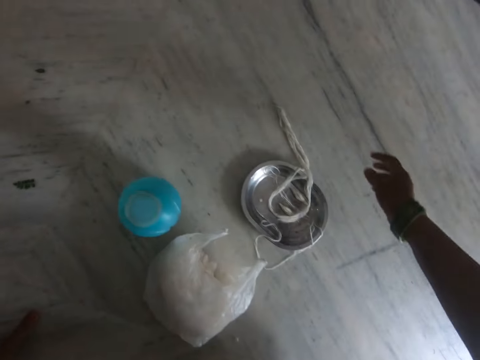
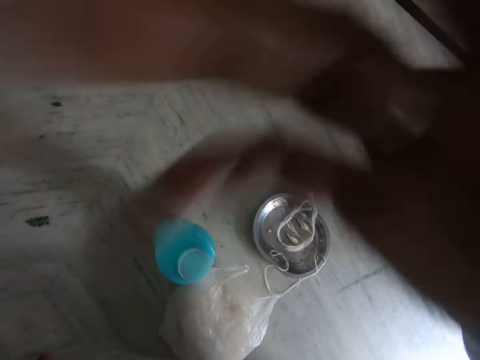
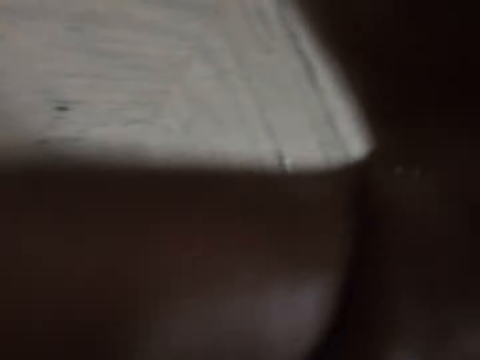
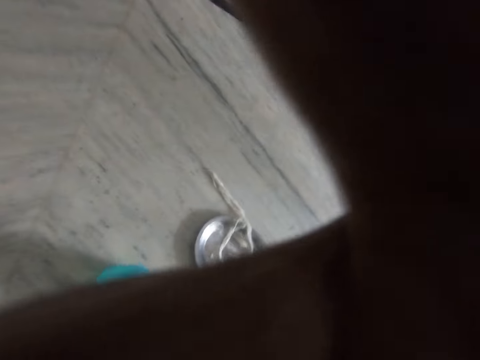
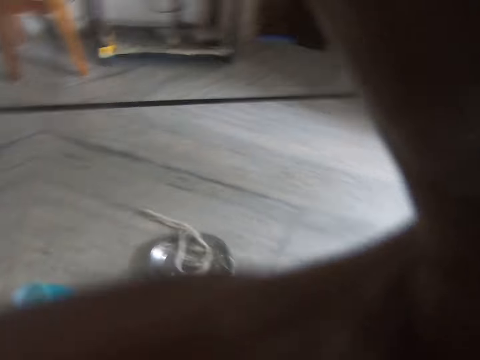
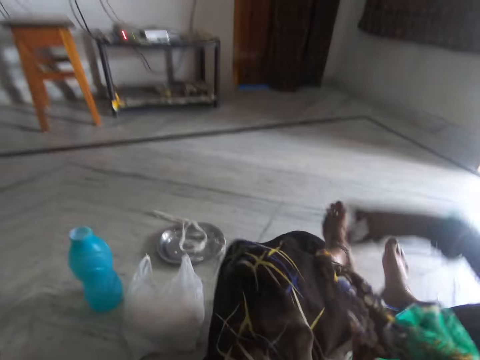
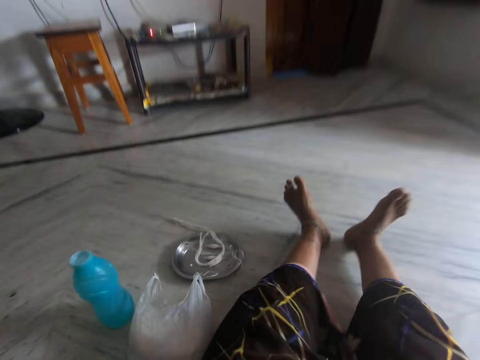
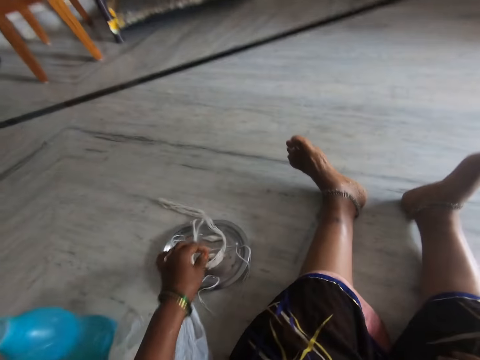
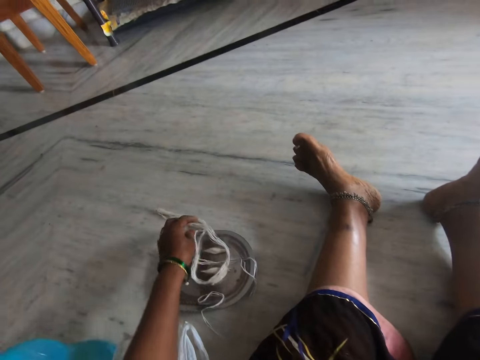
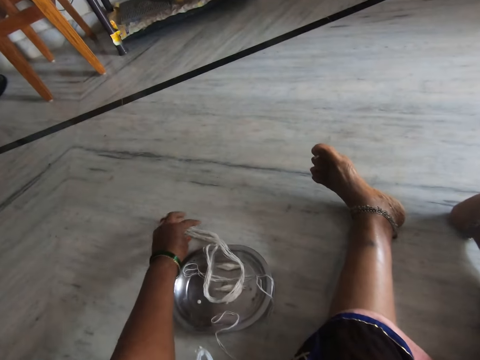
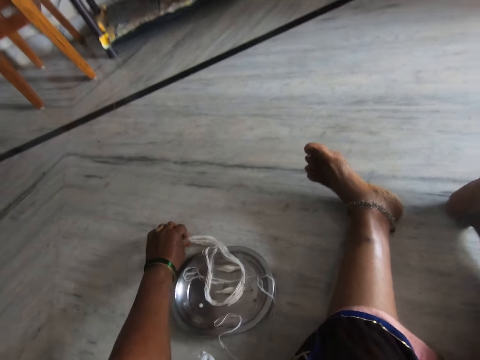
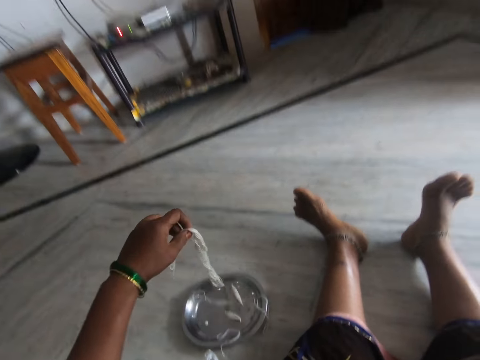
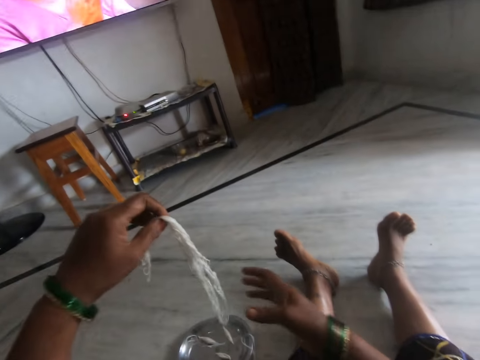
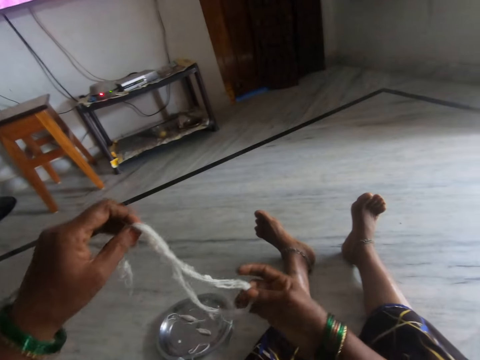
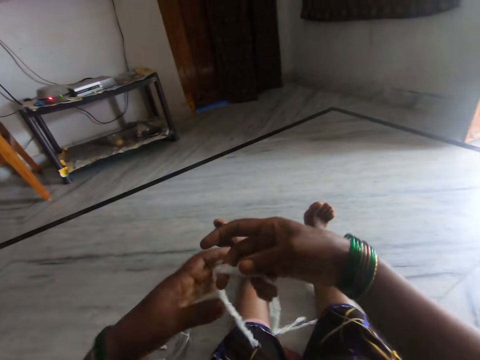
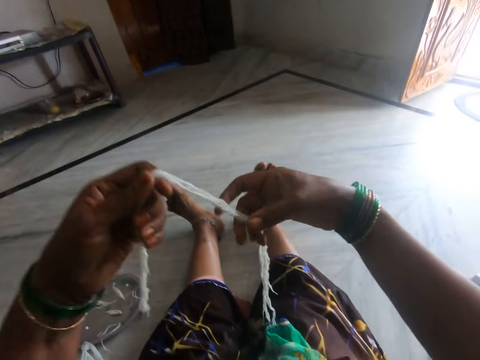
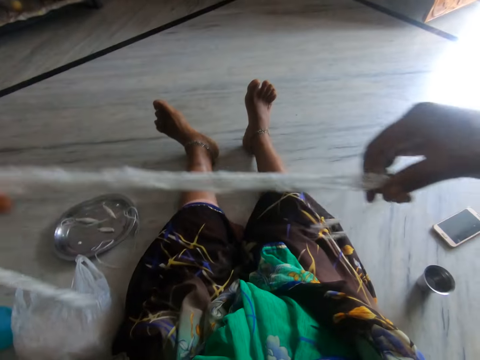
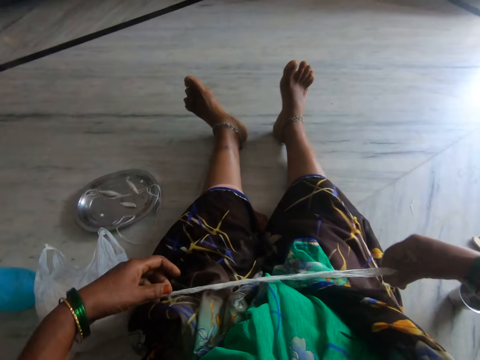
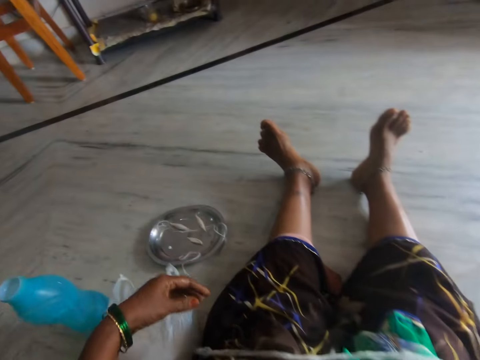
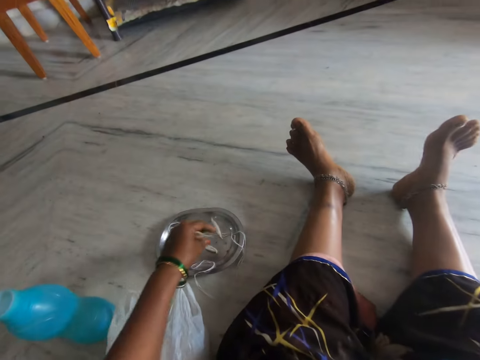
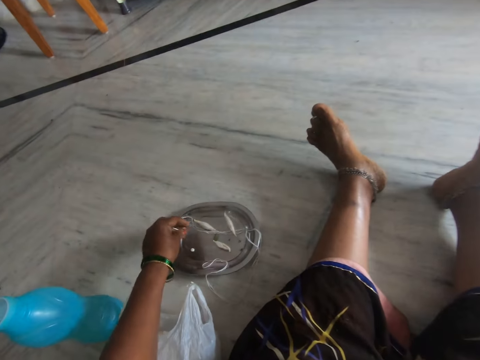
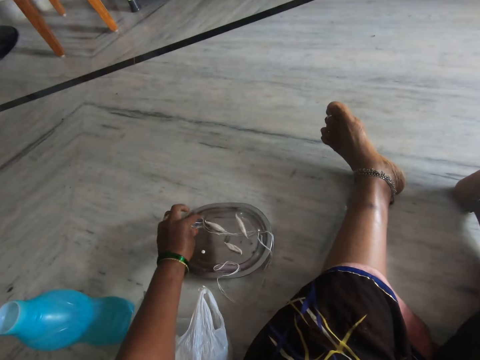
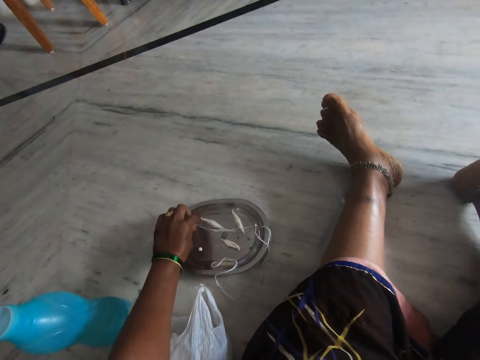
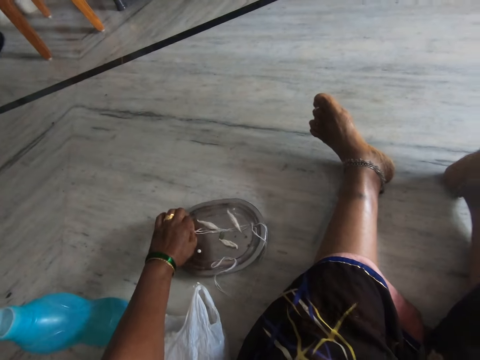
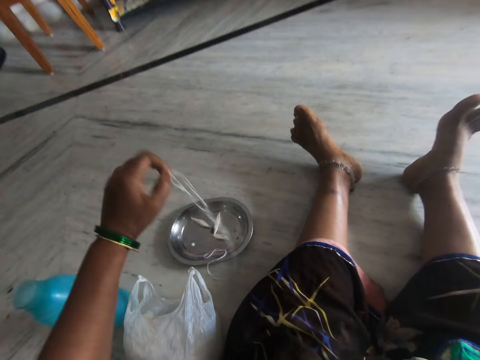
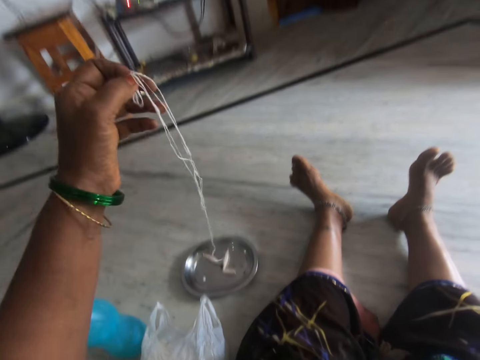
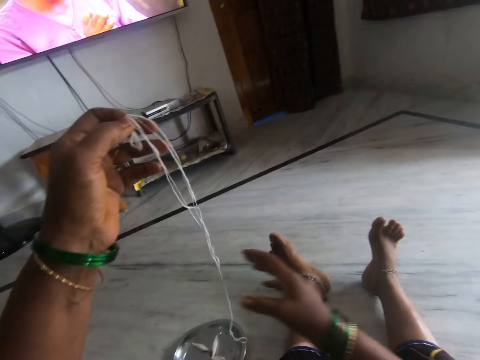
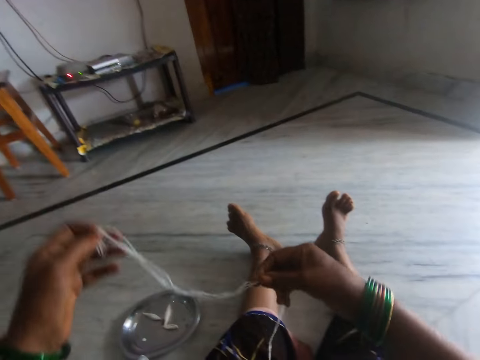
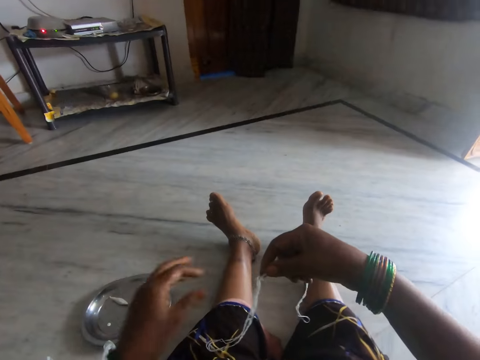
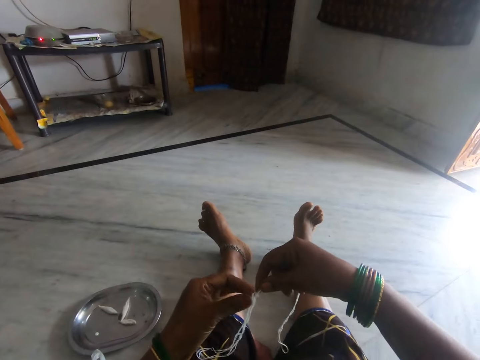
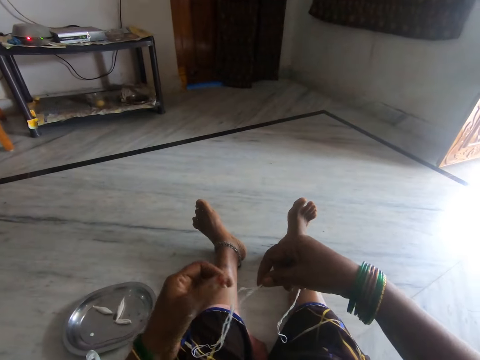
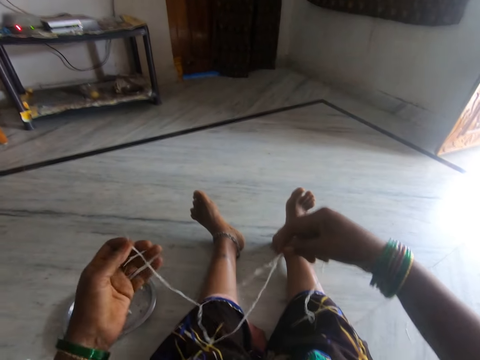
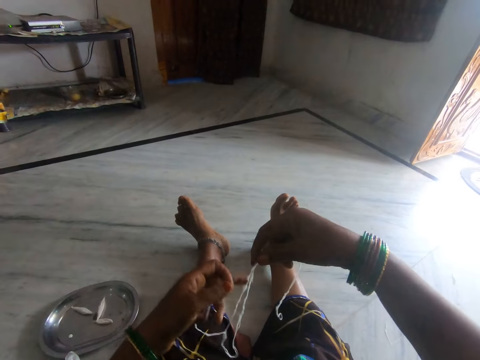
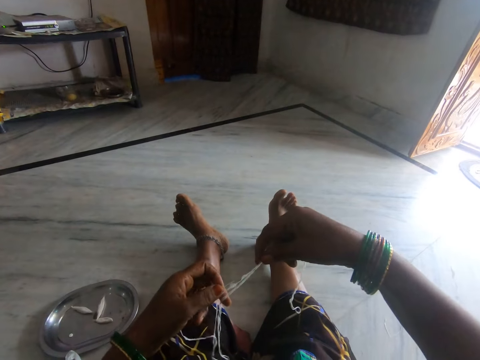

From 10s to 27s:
The camera wearer moves her hand towards her face. She adjusts the camera with her hand. She touches the camera glasses. She moves her hand away from her face. She sits on the floor. She moves her left hand forward. She picks some threads of yarn or strings from a plate on the floor with her hand. She moves her other hand towards the strings. She holds the strings with both her hands. She unfolds the strings with her hands. She lowers her hands. She stretches the yarn. She places the strings on her thighs. She moves her left hand forward. She picks another thread of yarn from the plate on the floor with her hand. She moves her other hand towards the strings. She places the strings on her right hand. She pulls on the string with her hand.

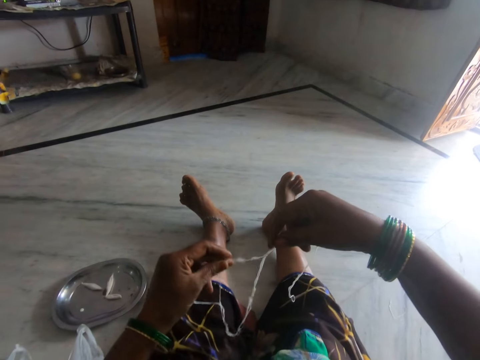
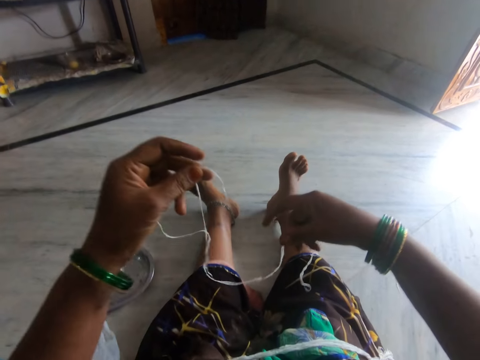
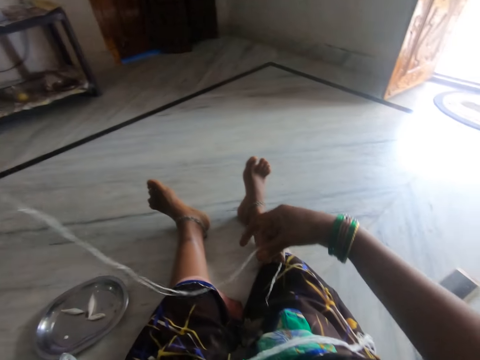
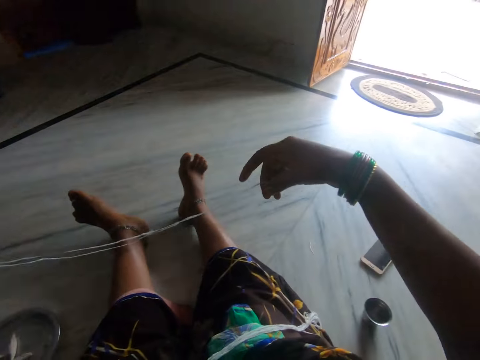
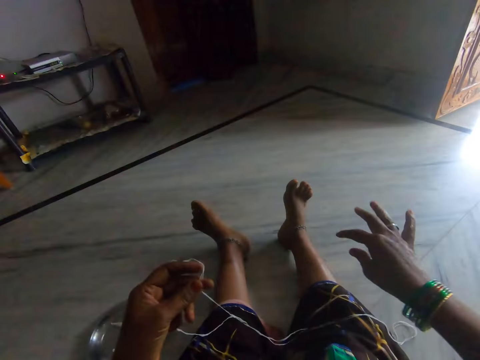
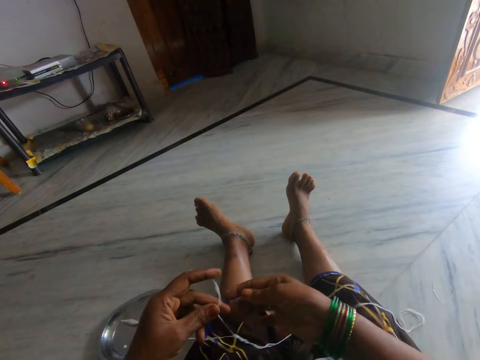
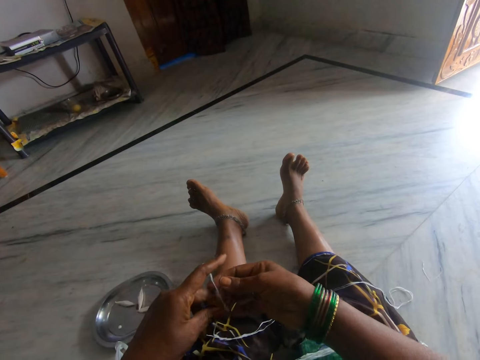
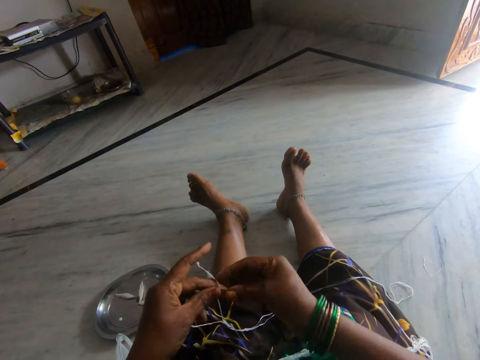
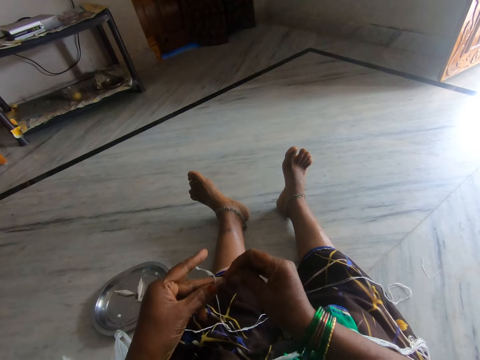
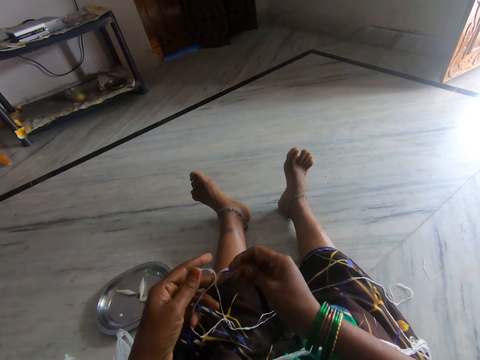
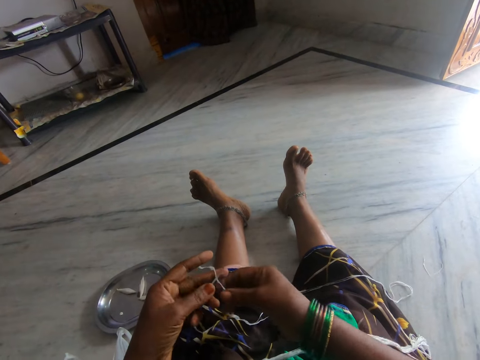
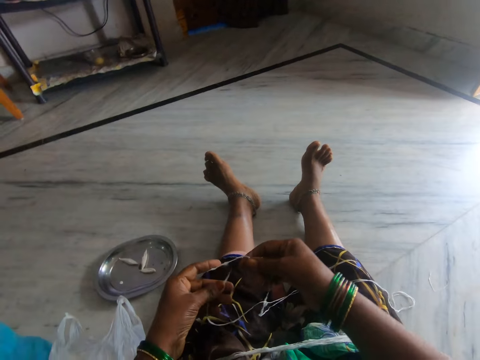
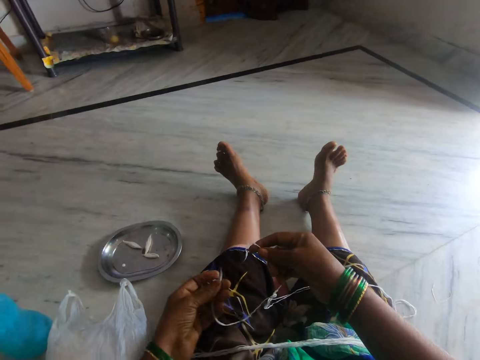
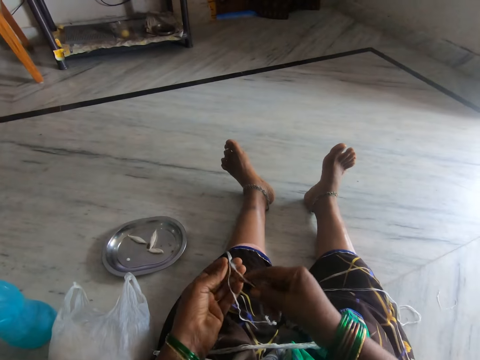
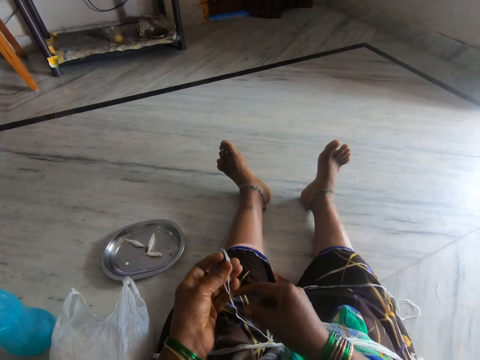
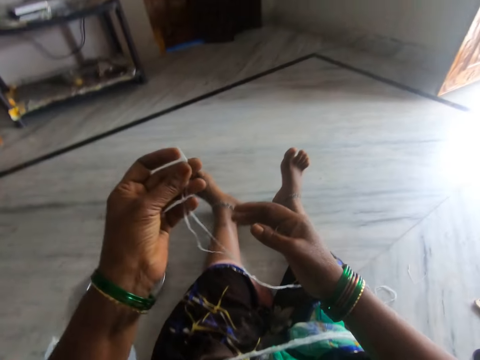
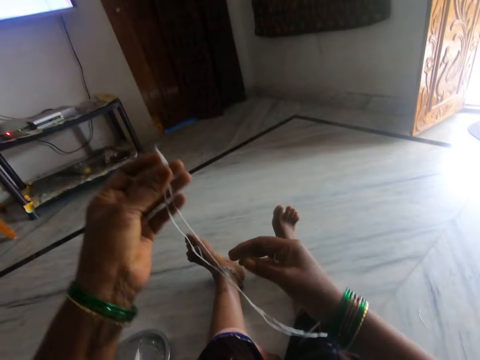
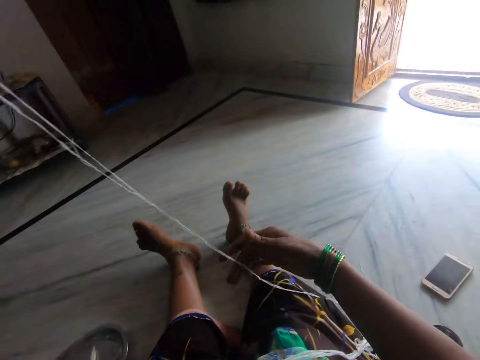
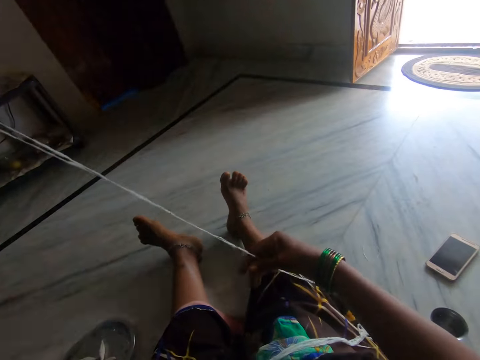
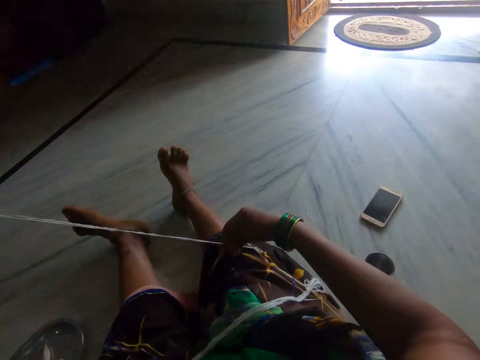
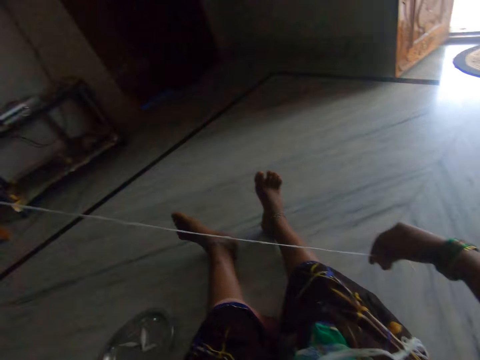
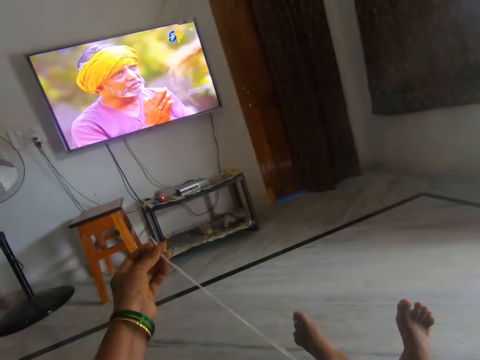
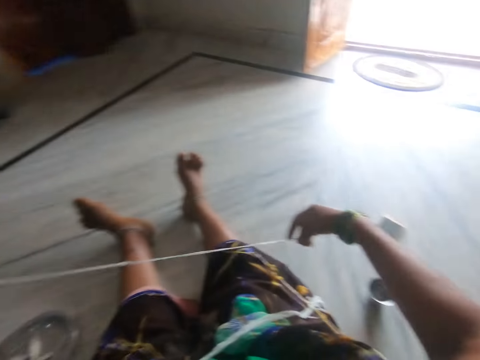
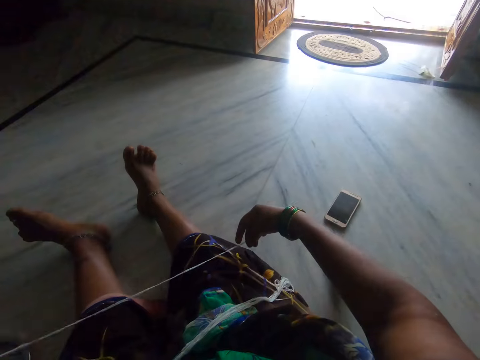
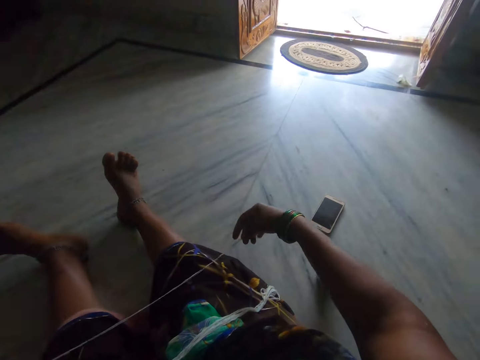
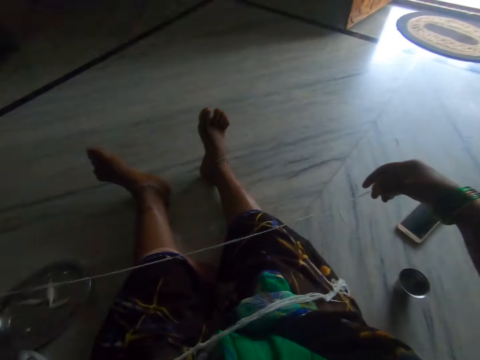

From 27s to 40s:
The camera wearer straightens the strings with her hands. She stretches the yarn. She lets go of the strings. She moves her hand towards the string. She holds a part of the string with both her hands. She pulls on the string with her hand. She separates the strings with her hands. She places the strings together. She lifts up the strings. She holds the string with both her hands. She looks around. She stares at the string.
